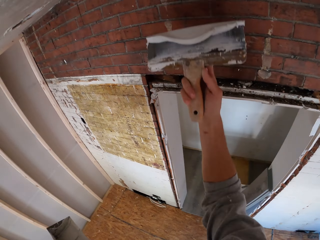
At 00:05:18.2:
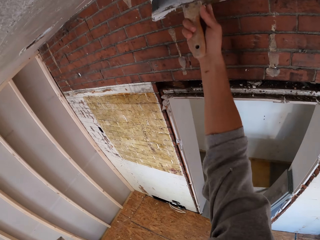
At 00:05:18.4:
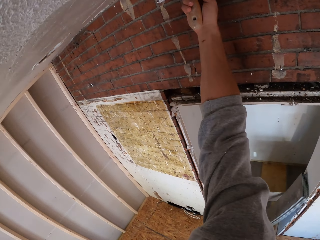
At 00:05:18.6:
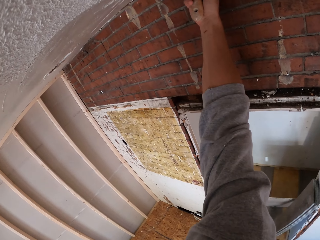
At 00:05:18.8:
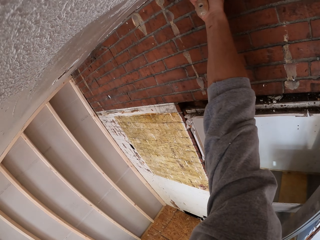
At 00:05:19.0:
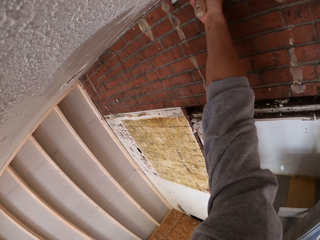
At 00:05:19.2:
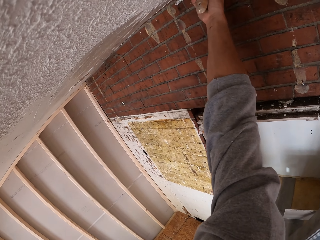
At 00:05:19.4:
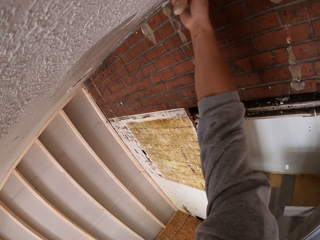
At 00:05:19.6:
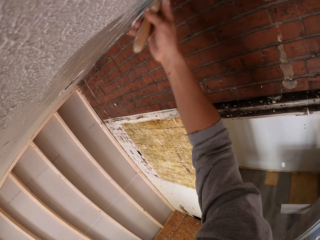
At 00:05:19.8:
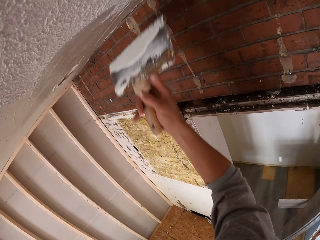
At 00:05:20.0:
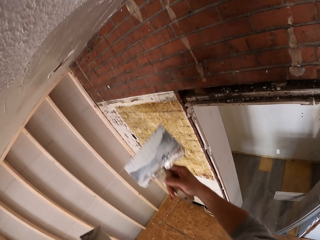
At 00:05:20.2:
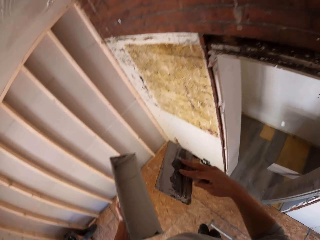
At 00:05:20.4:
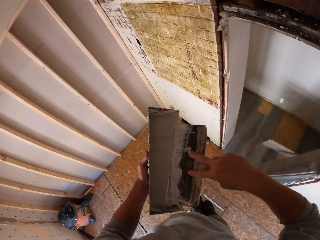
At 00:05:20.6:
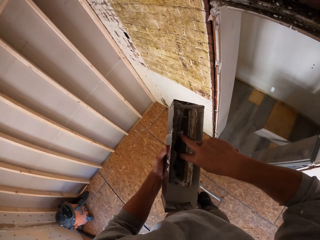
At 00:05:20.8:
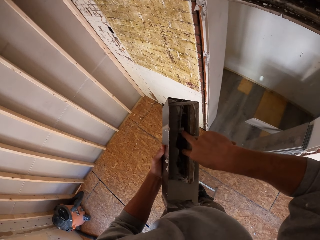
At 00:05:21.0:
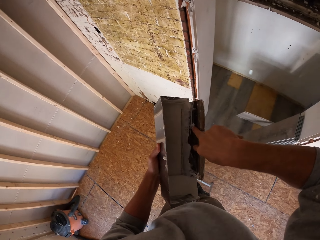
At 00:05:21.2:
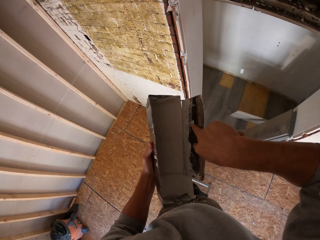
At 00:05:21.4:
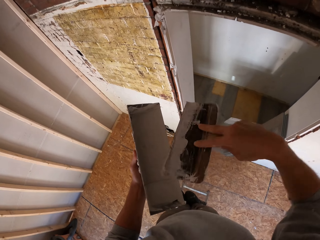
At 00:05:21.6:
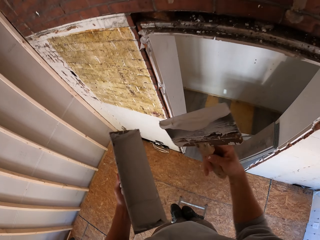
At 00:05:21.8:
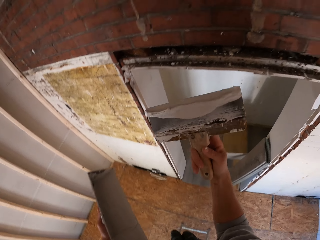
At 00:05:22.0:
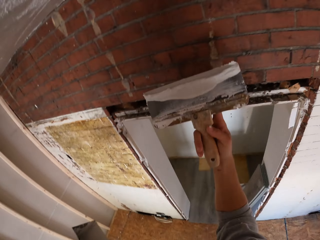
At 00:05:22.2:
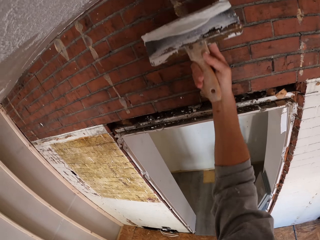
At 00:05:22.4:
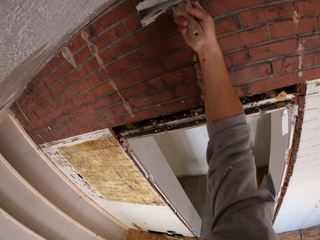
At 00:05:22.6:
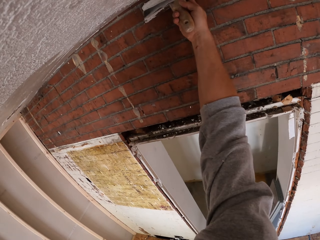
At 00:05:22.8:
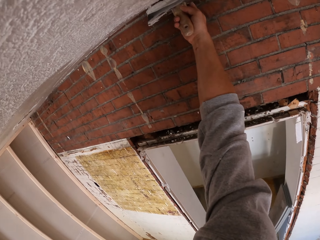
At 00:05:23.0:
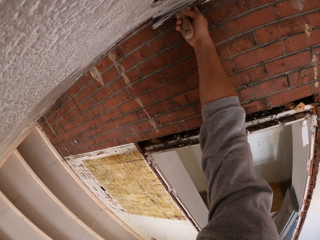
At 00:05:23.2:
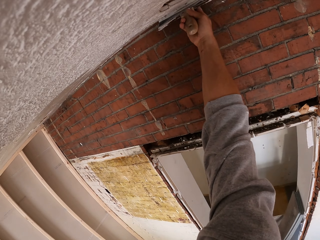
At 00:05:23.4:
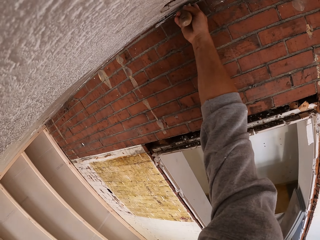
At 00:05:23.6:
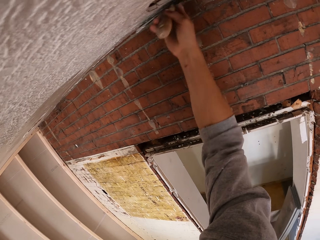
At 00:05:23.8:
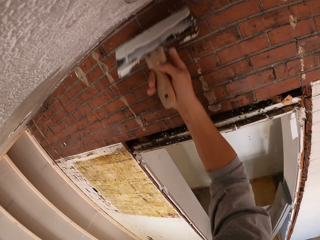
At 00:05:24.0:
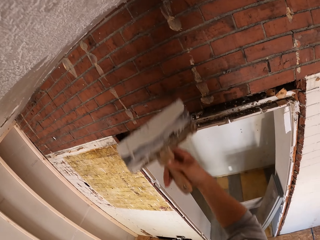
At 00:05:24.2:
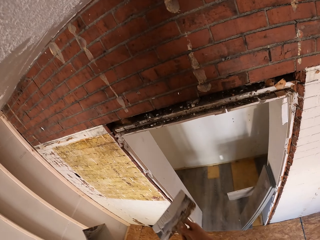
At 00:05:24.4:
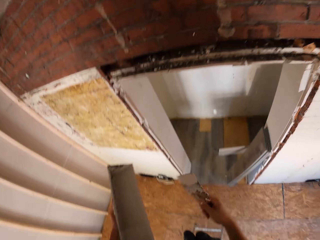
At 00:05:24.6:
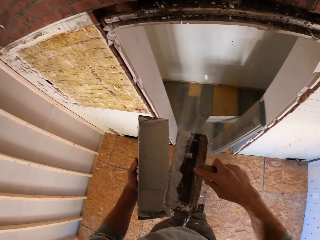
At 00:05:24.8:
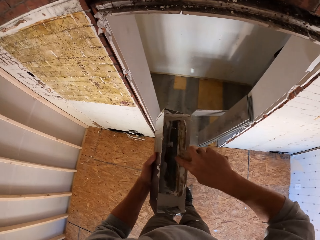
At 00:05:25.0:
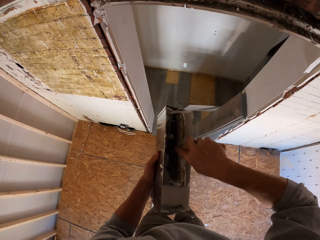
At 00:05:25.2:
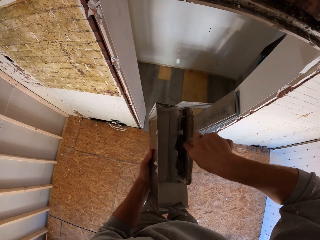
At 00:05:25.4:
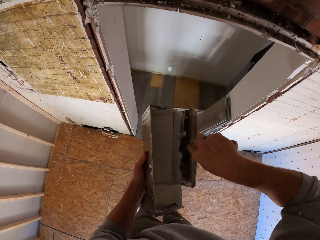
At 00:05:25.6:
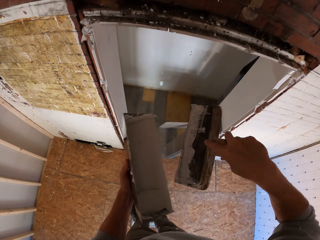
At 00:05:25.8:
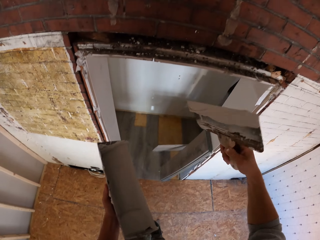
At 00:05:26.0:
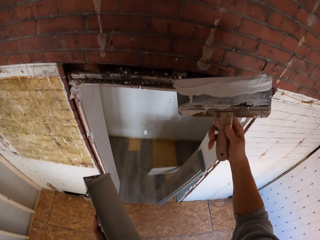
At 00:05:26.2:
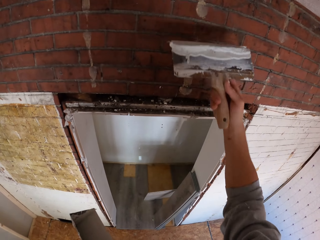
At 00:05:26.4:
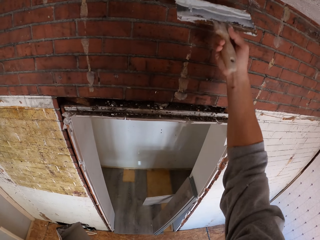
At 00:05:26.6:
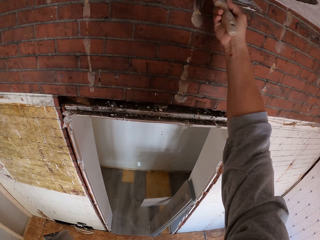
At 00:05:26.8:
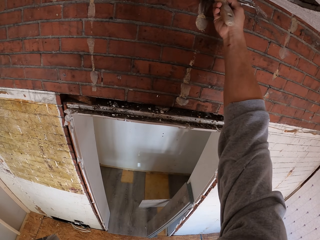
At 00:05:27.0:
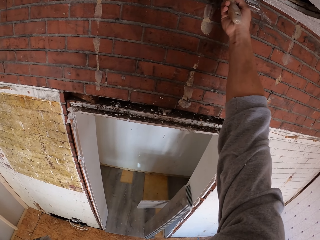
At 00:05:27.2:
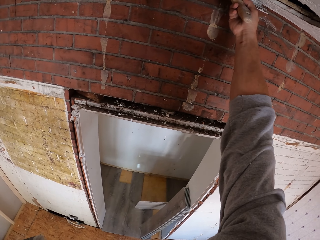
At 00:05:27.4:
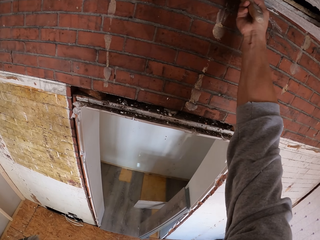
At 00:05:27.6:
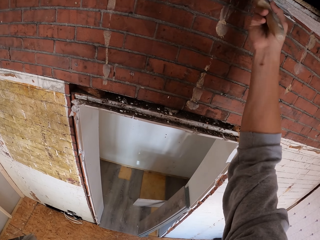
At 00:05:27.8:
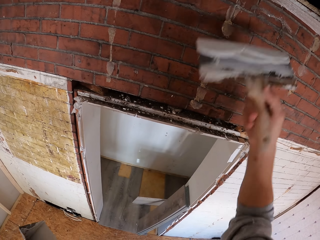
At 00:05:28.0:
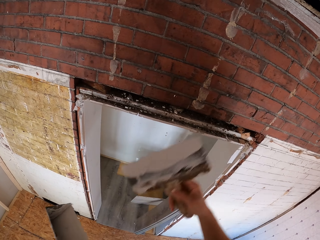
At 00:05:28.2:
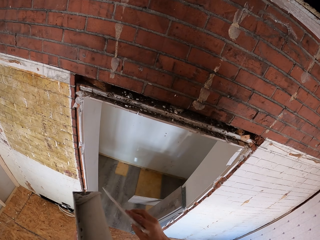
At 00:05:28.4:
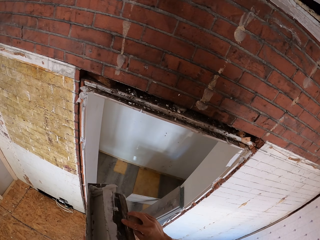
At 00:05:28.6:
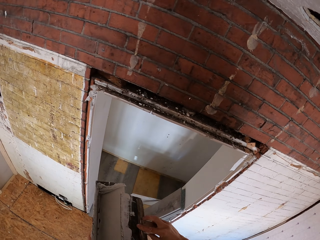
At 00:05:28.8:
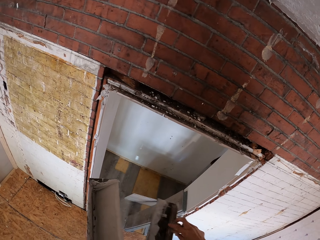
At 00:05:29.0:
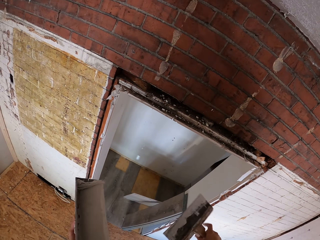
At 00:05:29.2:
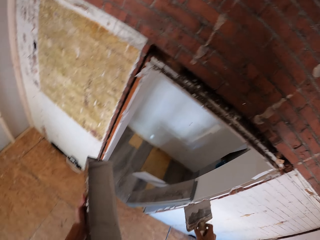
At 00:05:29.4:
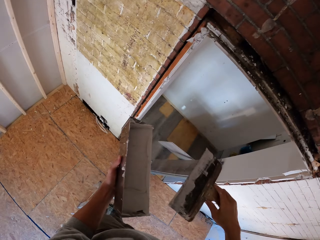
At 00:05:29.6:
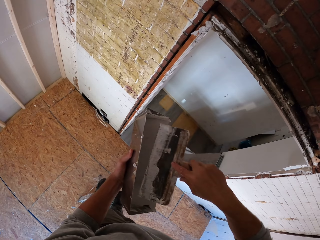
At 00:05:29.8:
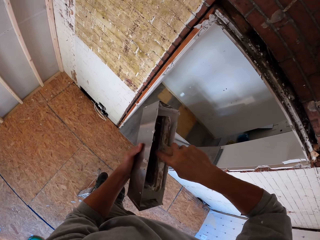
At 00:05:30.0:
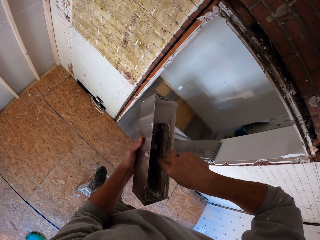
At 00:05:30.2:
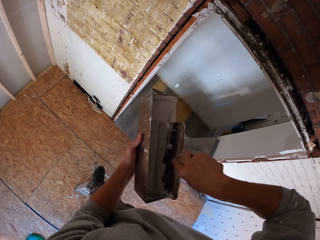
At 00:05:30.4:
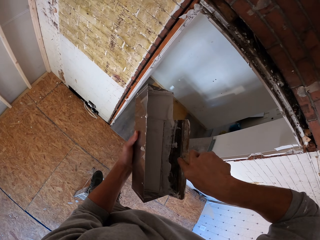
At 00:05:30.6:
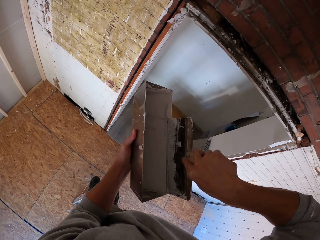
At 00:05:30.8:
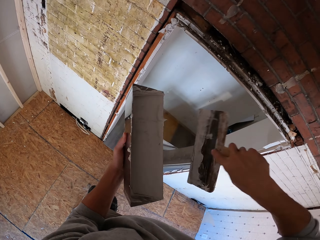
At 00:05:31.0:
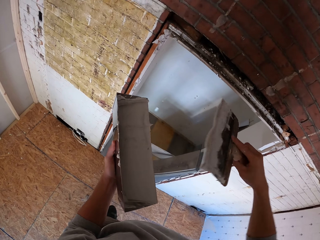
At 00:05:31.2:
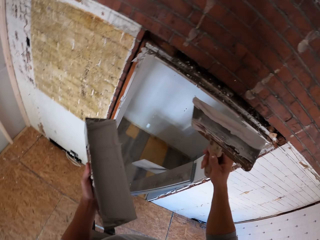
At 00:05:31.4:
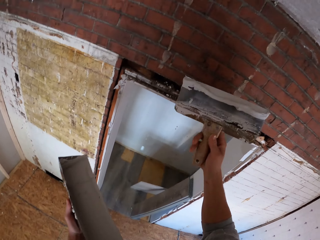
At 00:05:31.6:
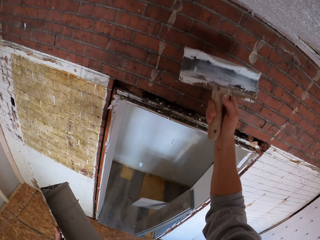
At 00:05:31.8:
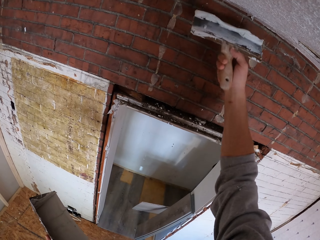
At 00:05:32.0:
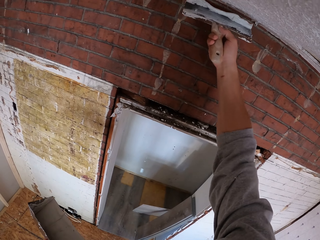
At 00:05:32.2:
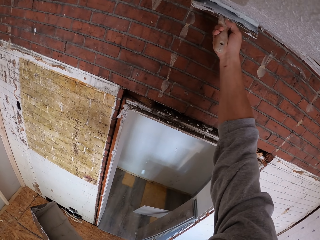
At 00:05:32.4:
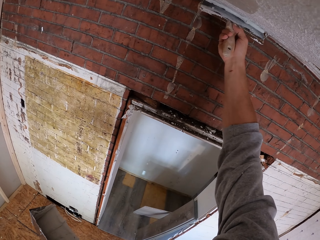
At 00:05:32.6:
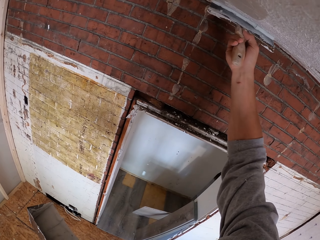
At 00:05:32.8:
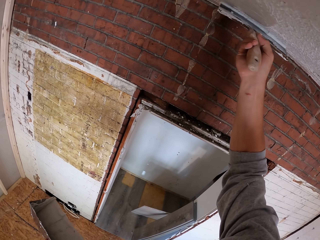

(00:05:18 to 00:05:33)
The camera wearer paints the ceiling with paint. They apply putty on the ceiling with a putty knife. They scoop putty with the putty knife in the container. They apply putty on the ceiling with the putty knife. They scoop putty with the putty knife in the container. They apply putty on the ceiling with the putty knife. They remove putty on the putty knife. They scoop putty with the putty knife in the container.

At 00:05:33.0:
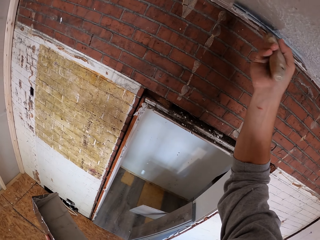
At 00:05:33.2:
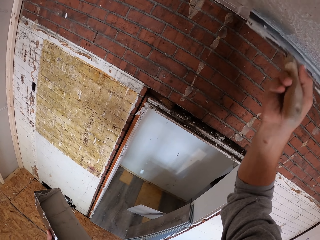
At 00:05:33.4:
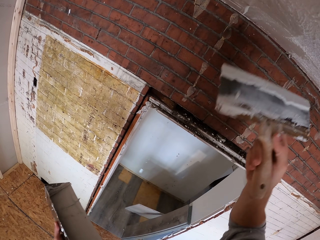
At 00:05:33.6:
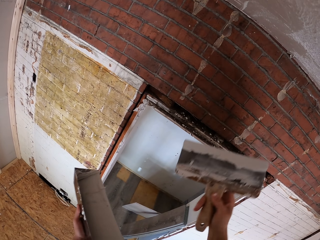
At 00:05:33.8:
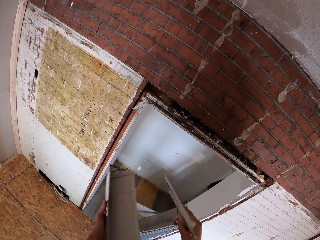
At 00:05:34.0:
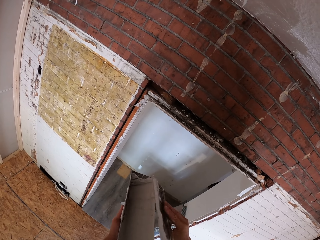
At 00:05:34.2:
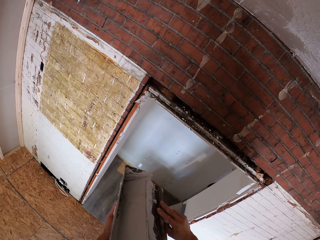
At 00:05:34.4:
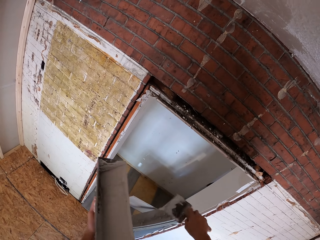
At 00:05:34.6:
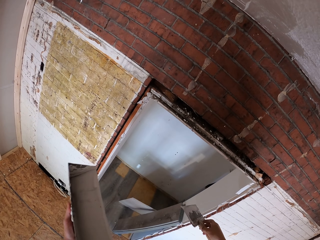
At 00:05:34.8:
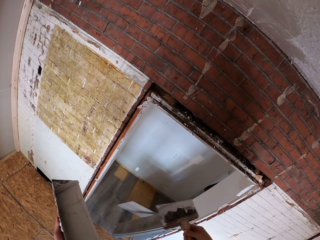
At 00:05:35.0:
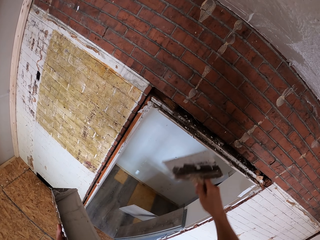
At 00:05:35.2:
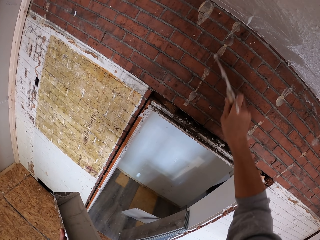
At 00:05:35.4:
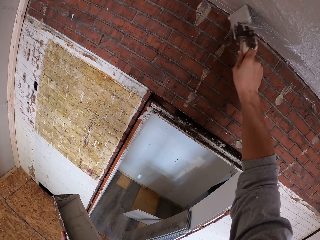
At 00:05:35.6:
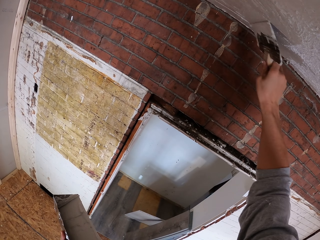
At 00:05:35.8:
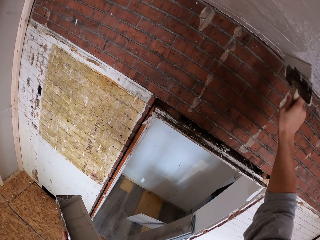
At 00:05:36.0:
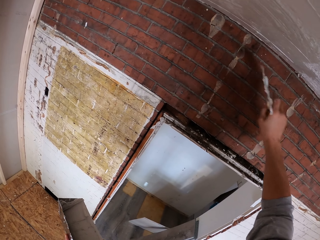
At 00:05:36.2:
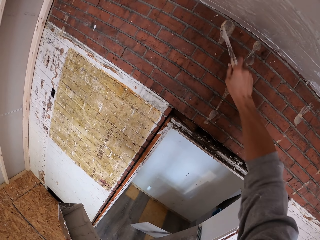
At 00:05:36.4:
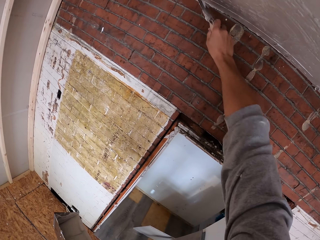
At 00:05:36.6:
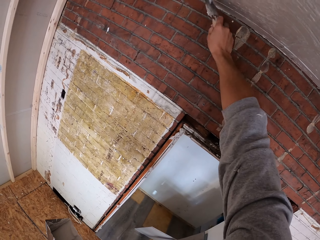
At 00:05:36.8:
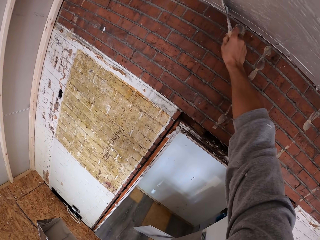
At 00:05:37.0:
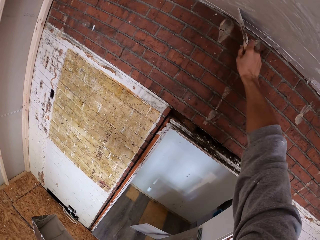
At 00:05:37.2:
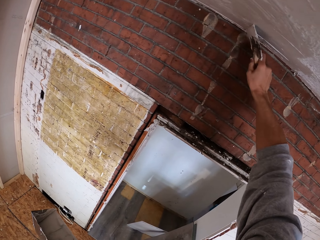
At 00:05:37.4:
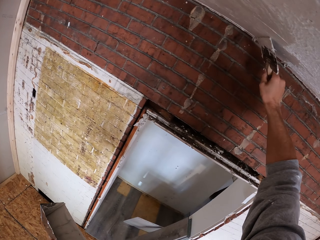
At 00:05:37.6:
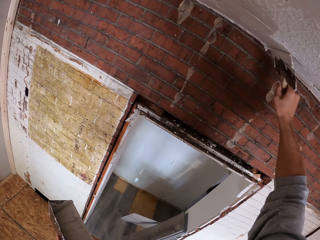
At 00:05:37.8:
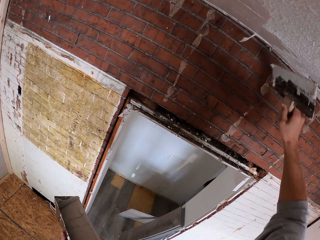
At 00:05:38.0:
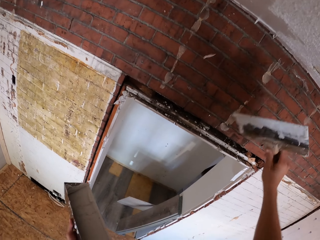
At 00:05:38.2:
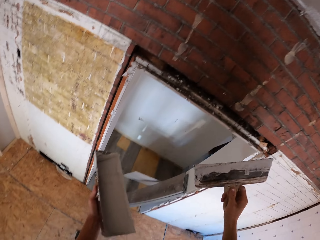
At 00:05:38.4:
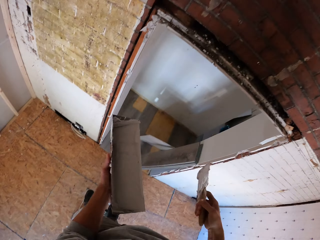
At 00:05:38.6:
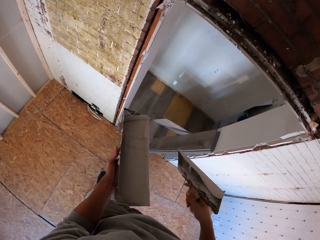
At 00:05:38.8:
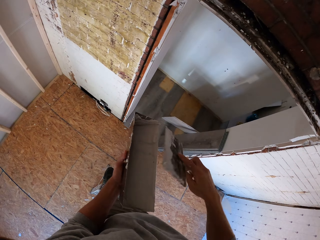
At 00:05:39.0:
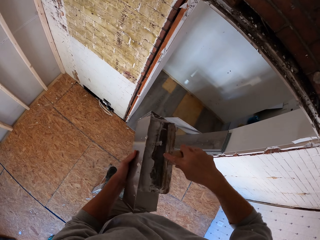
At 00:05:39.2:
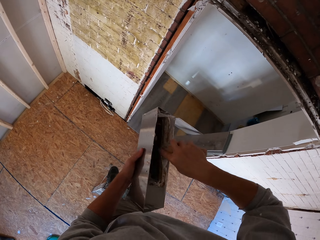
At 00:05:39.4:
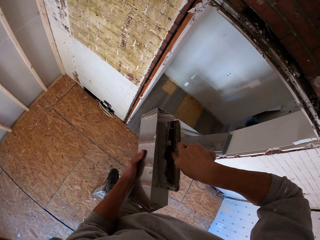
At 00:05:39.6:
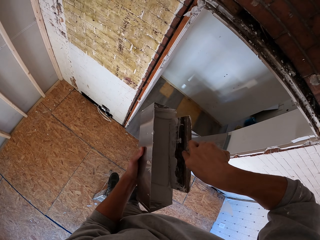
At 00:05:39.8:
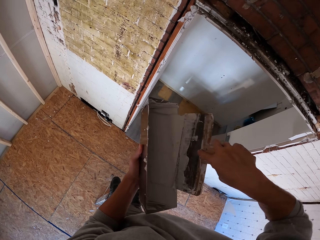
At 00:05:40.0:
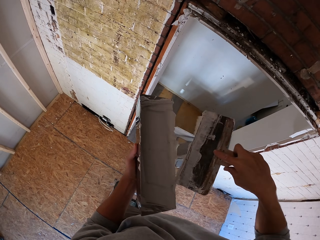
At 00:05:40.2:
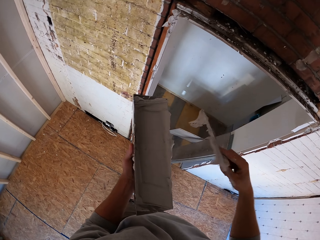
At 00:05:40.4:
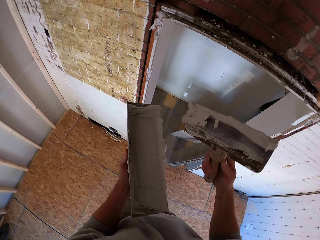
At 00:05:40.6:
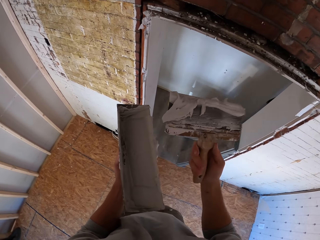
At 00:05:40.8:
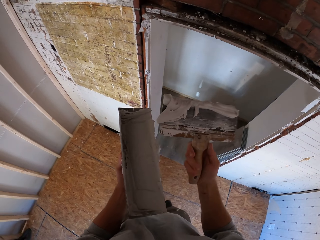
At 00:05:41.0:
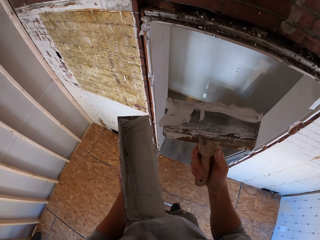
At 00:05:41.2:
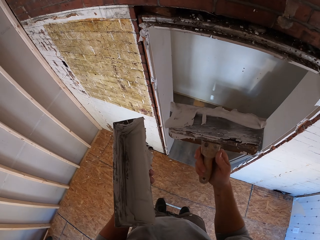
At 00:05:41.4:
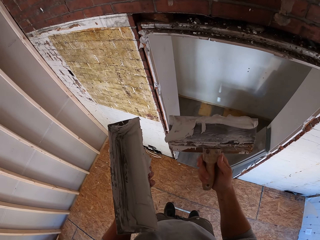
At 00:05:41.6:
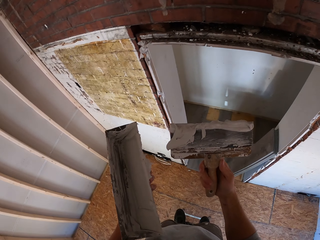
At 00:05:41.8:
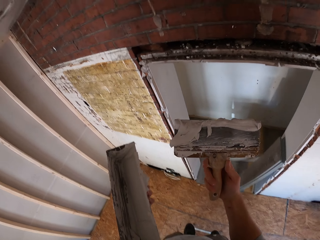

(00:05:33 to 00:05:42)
The camera wearer applies putty on the ceiling with a putty knife. They scoop putty with the putty knife in the container.
